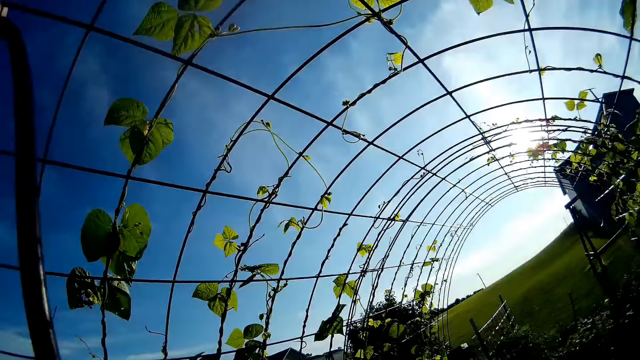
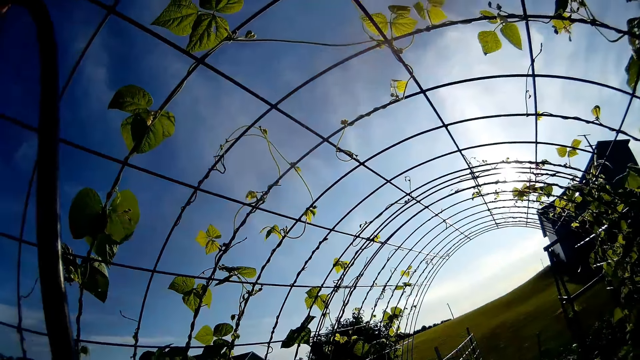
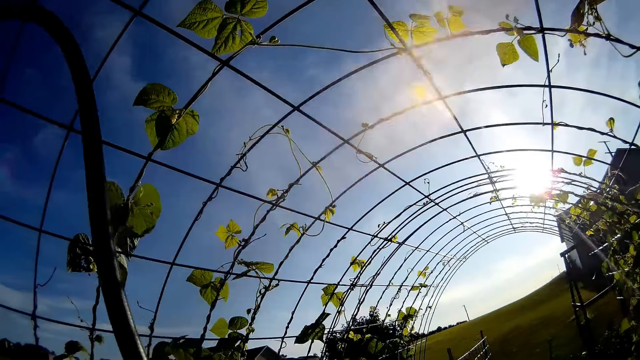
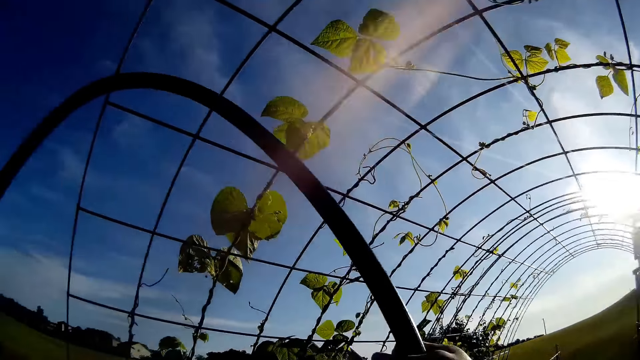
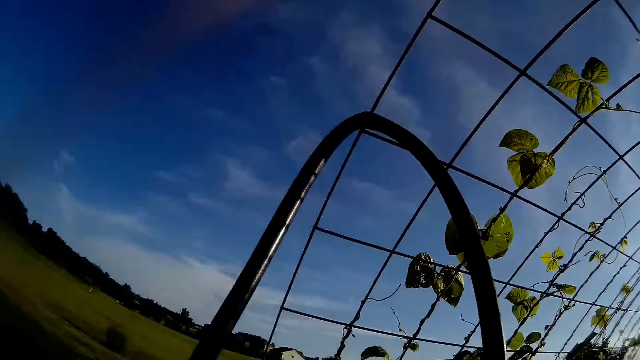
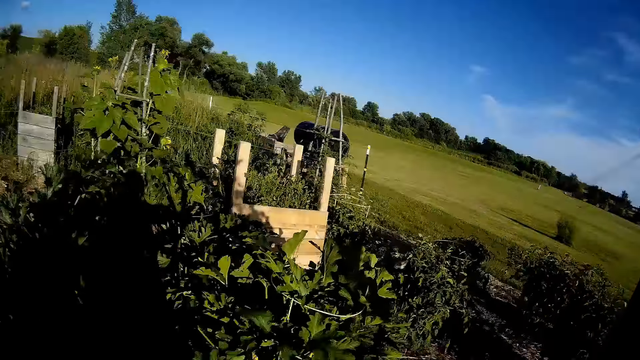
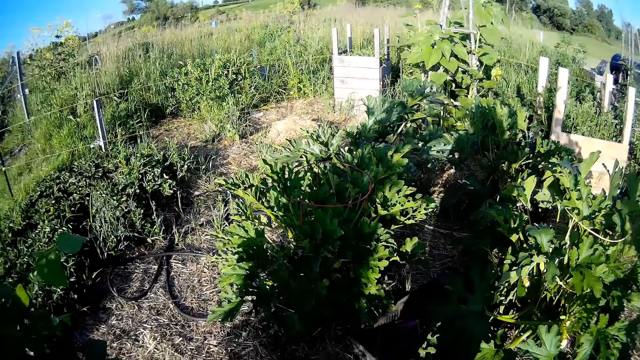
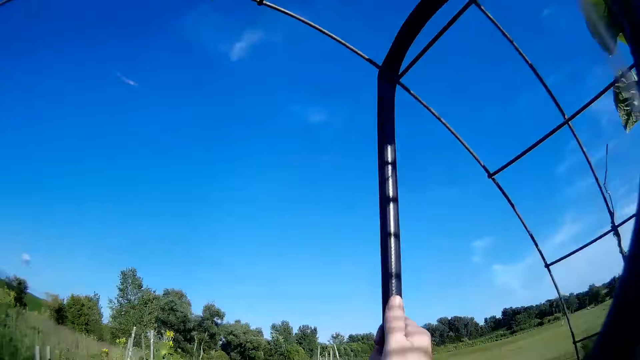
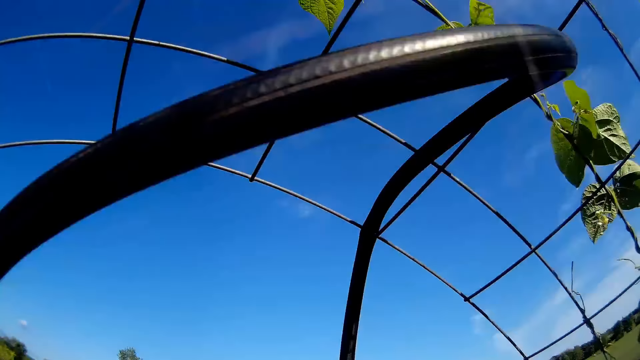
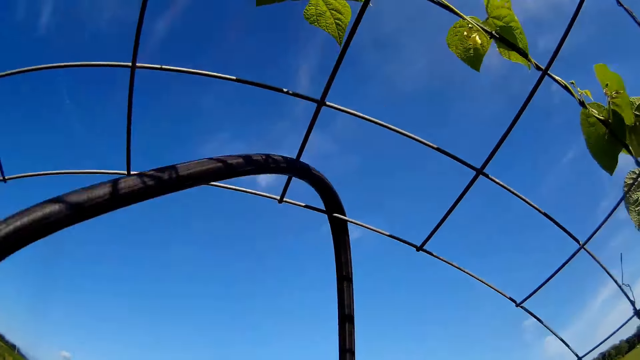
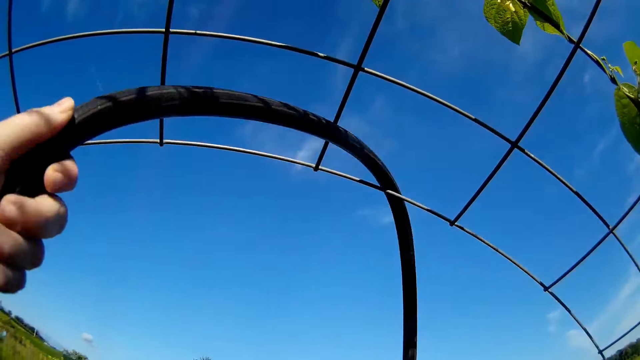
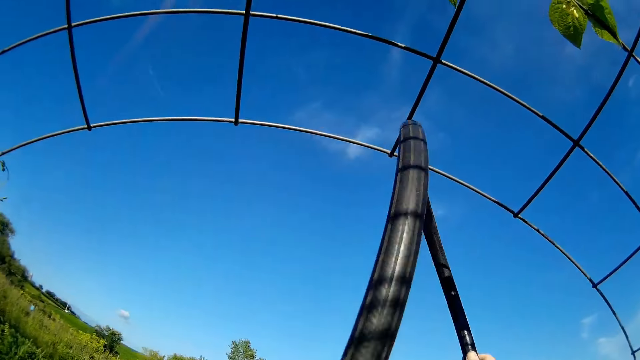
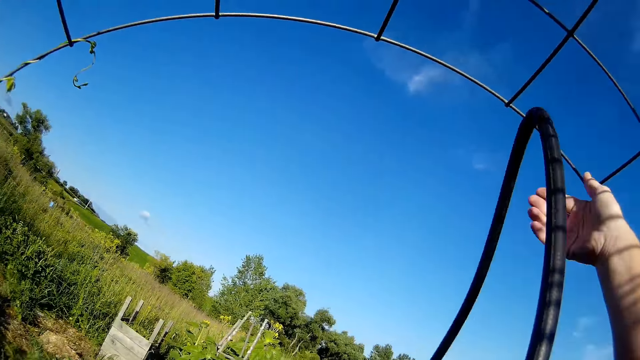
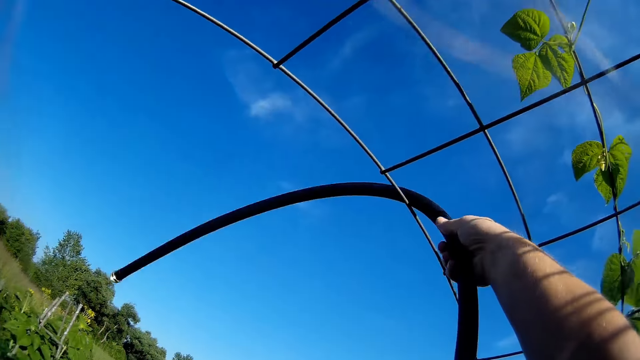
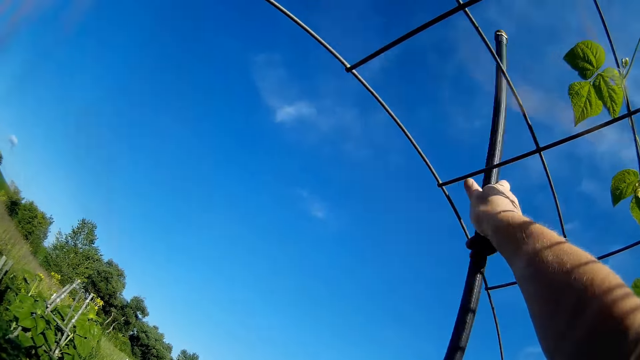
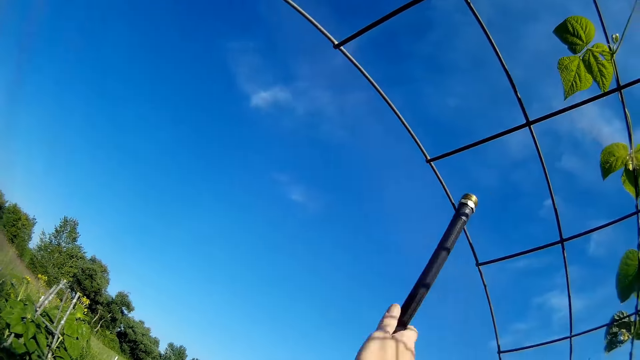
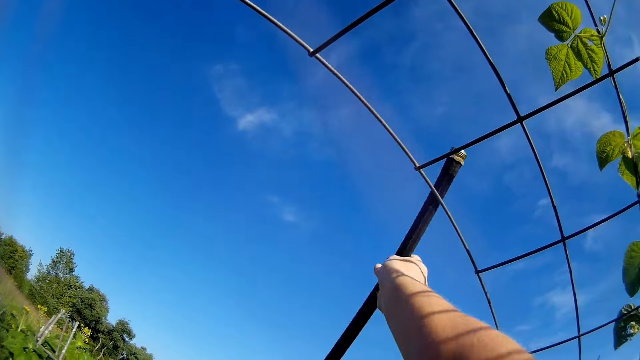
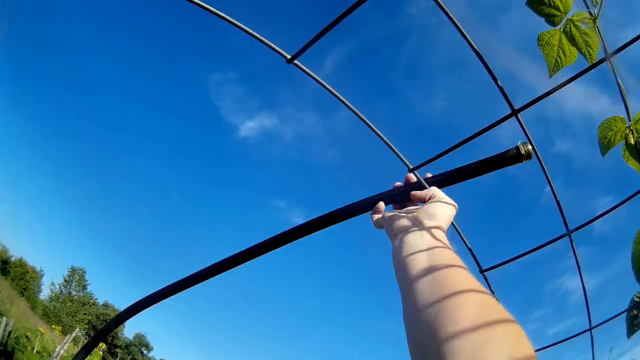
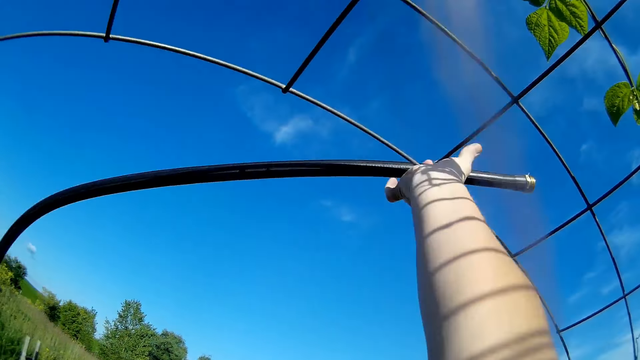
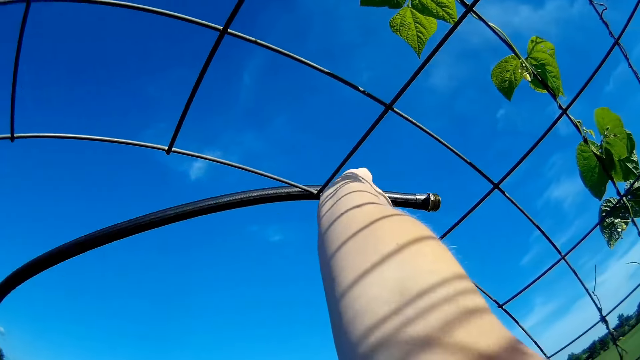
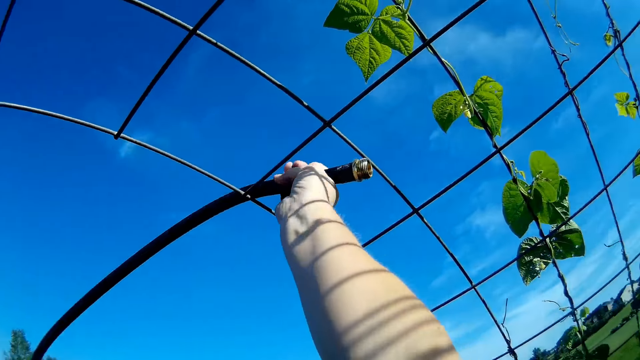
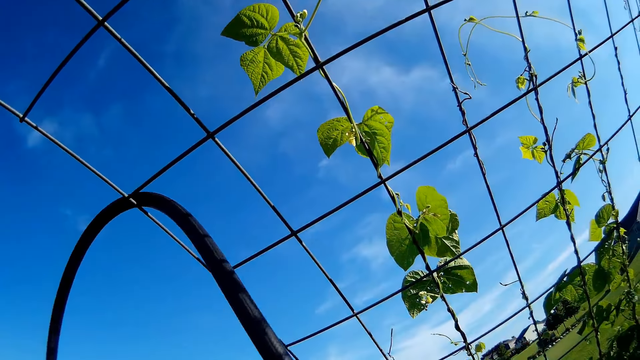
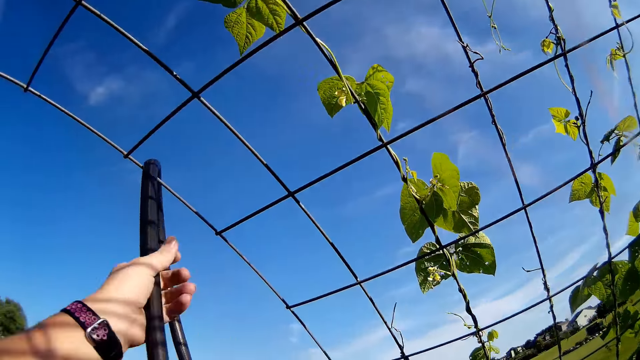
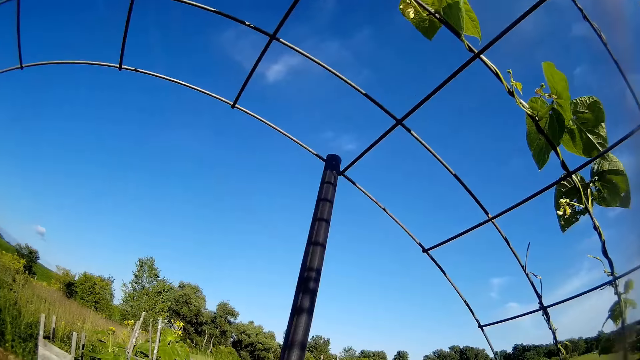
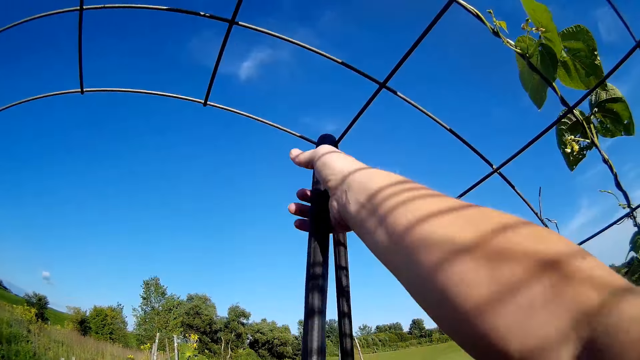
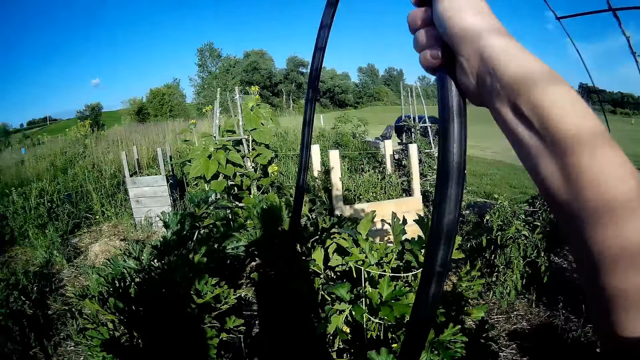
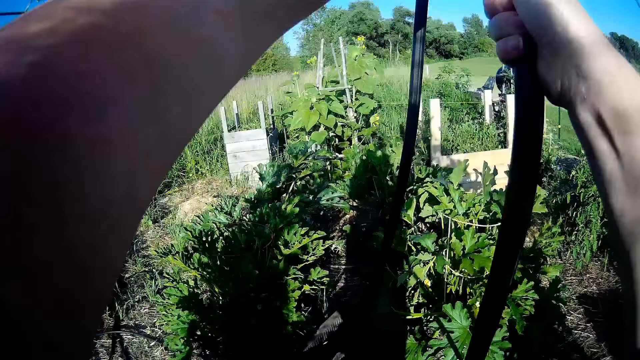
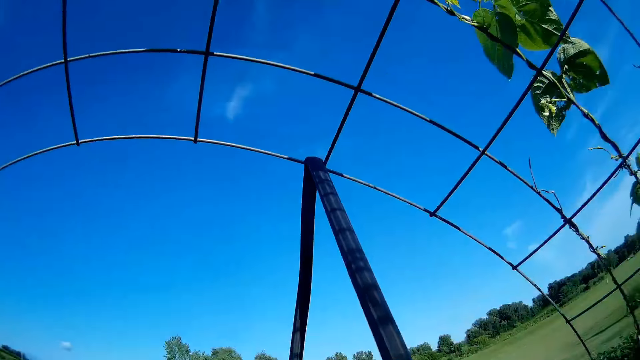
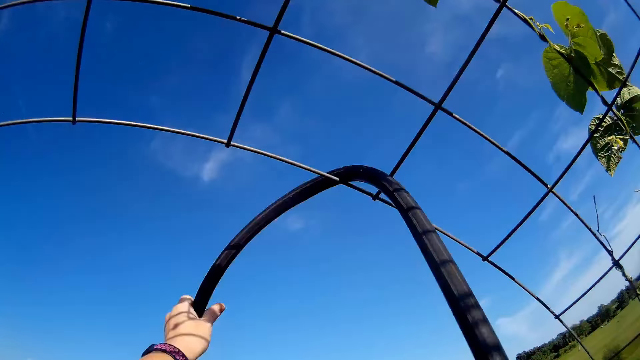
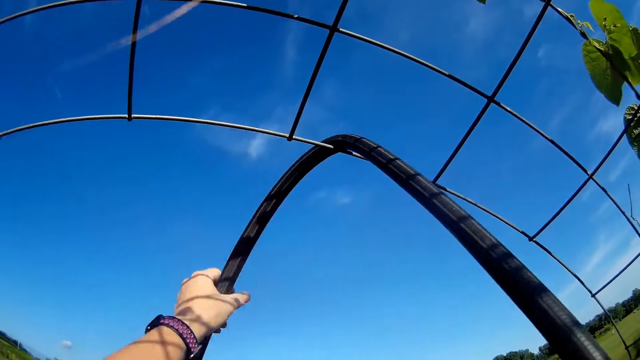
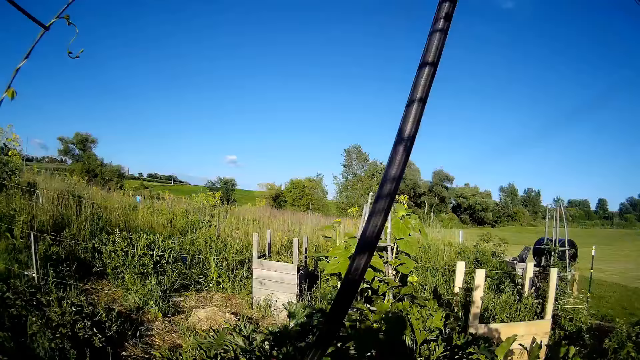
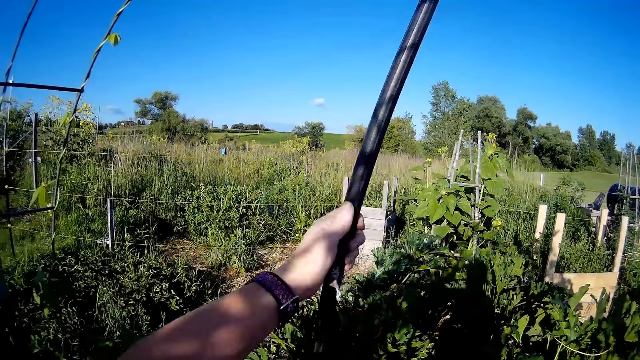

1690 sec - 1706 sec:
The camera wearer pulls the hose pipe. They hang the hose pipe on the wires. They remove the hose pipe from the wires. They insert the hose pipe on the wire mesh. They pull the hose pipe. They hang the hose pipe on the wires.

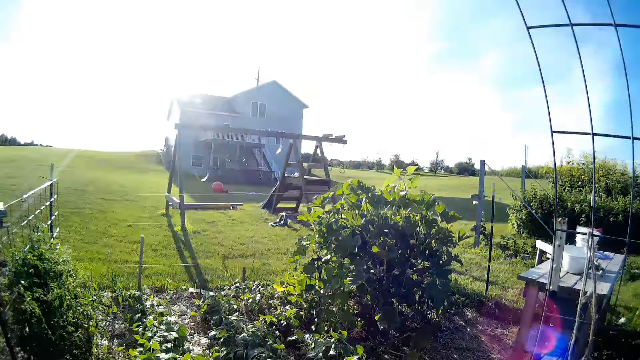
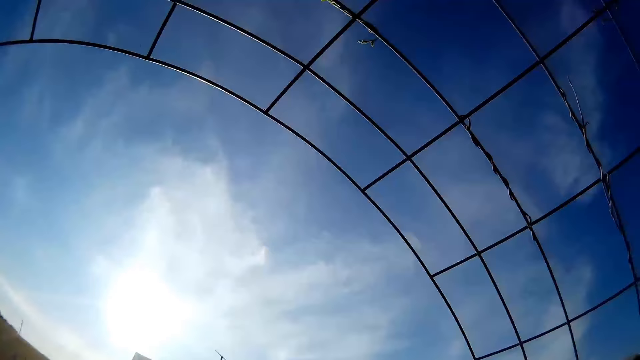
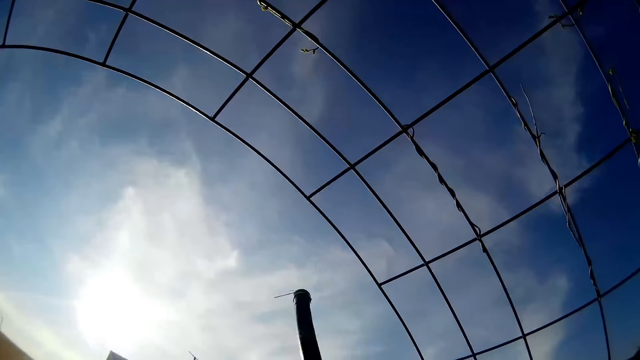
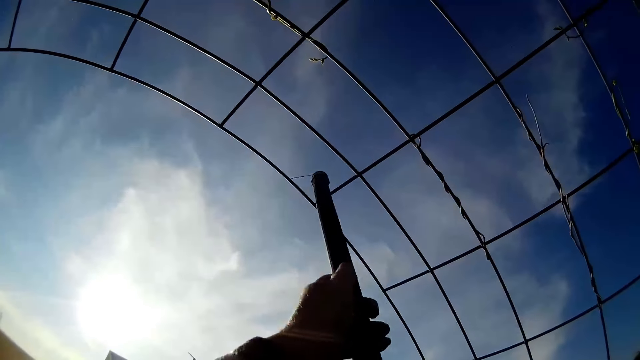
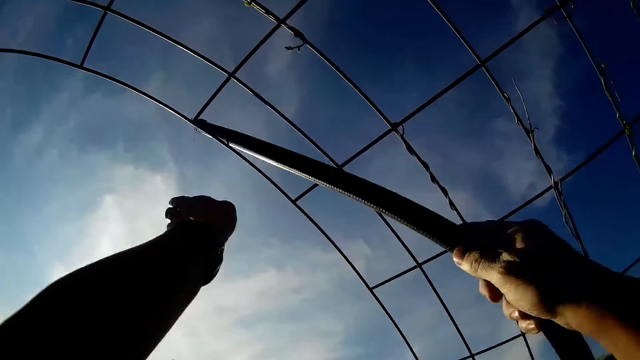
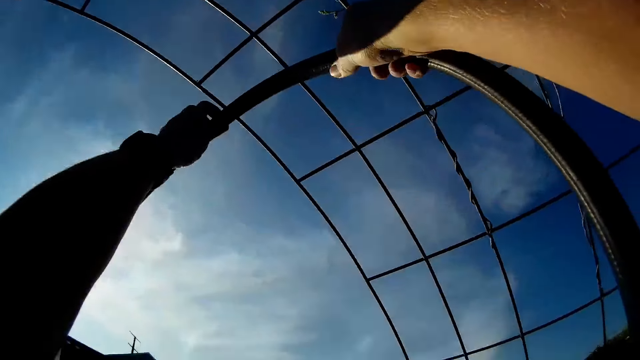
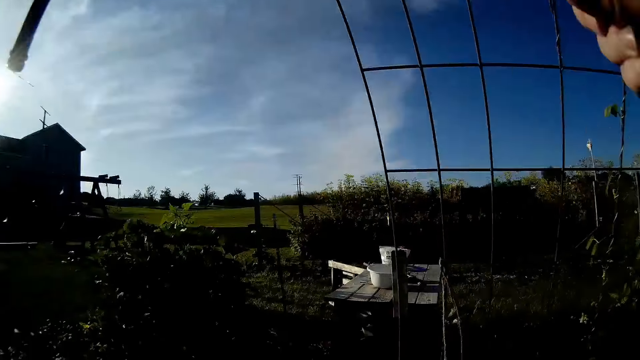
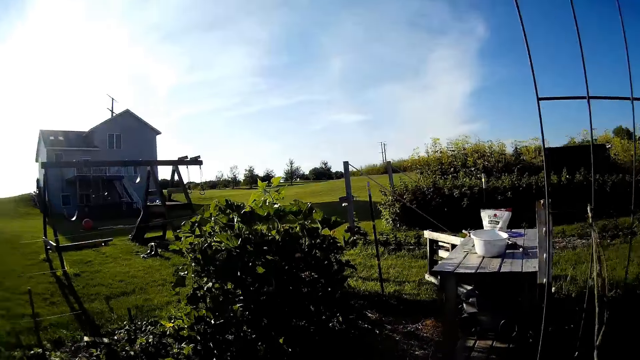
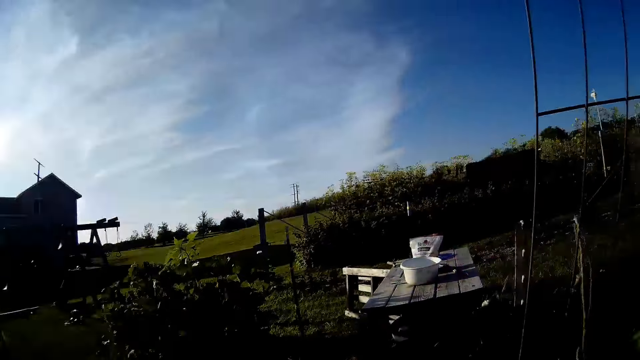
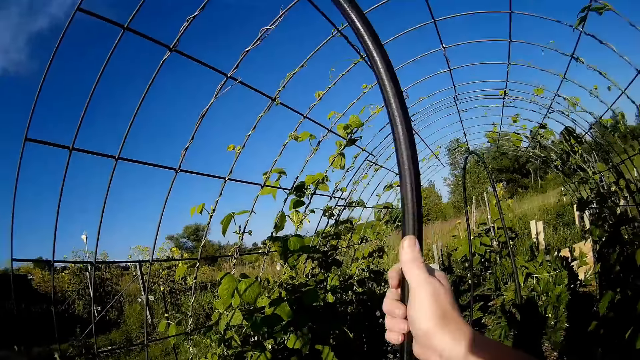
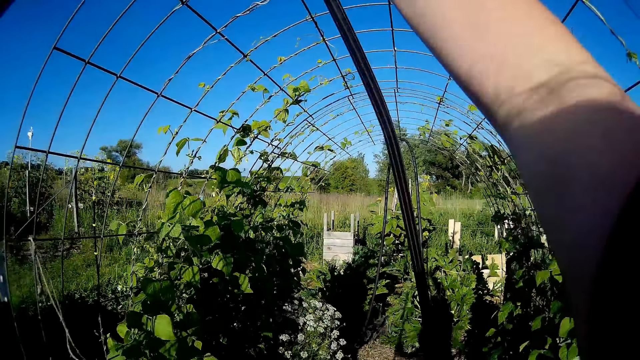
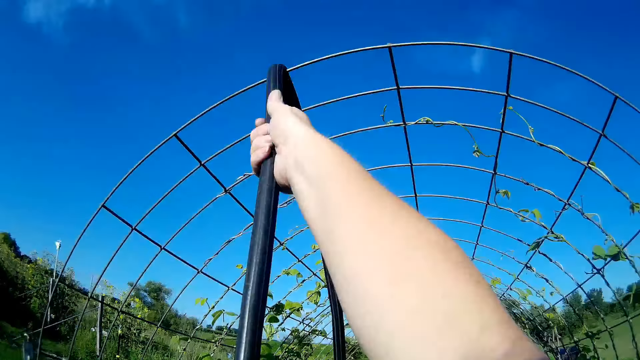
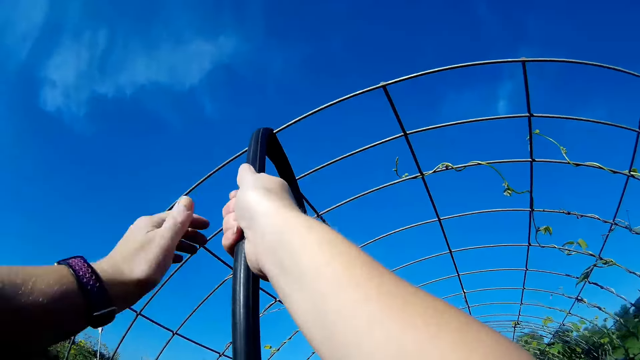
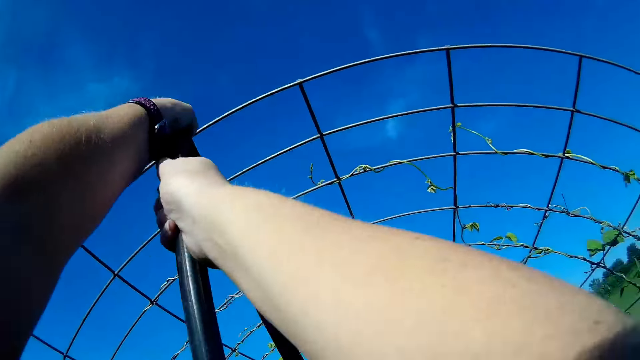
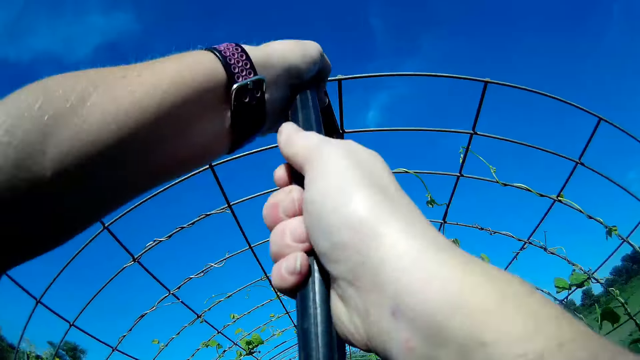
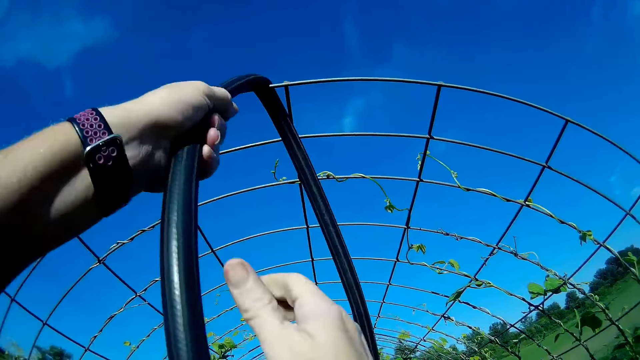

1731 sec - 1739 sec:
The camera wearer inserts the hose pipe on the wire mesh. They pull the hose pipe.
